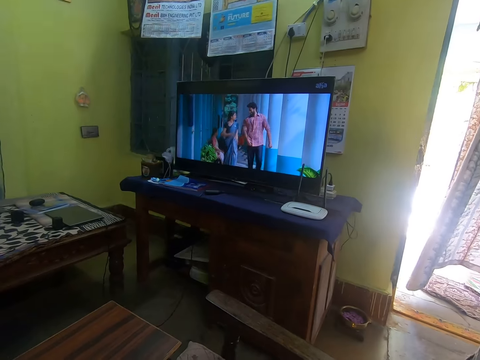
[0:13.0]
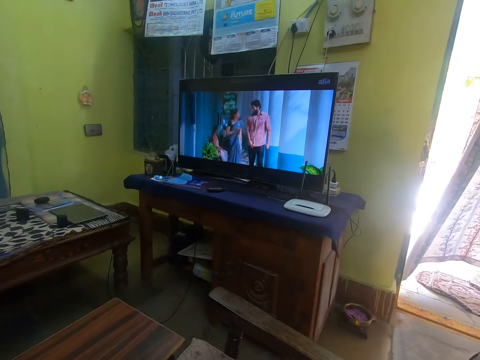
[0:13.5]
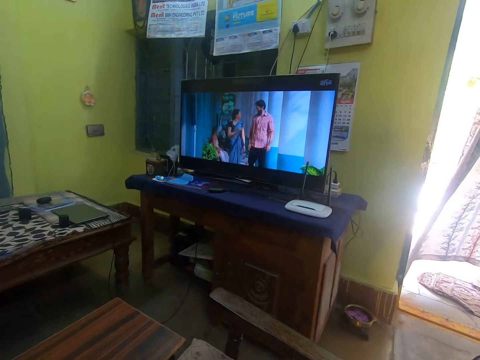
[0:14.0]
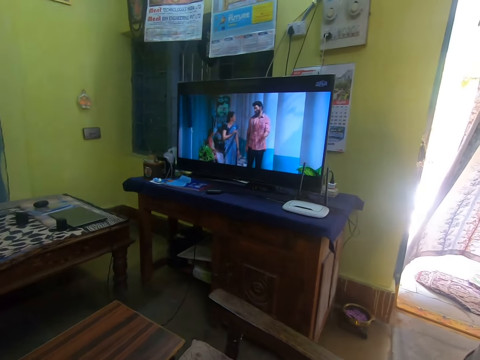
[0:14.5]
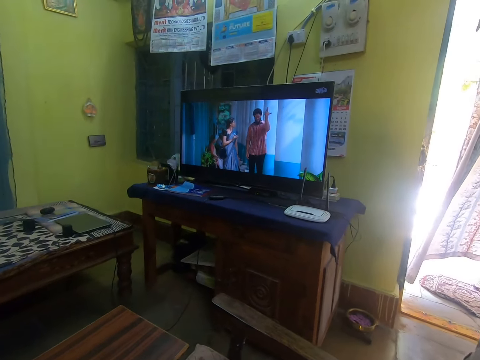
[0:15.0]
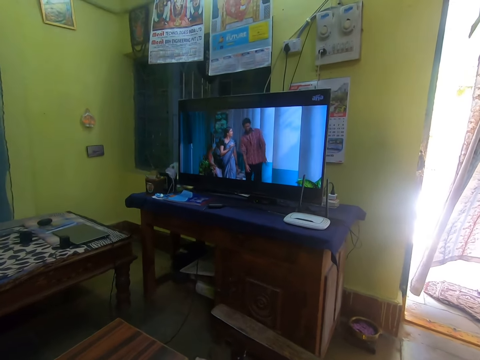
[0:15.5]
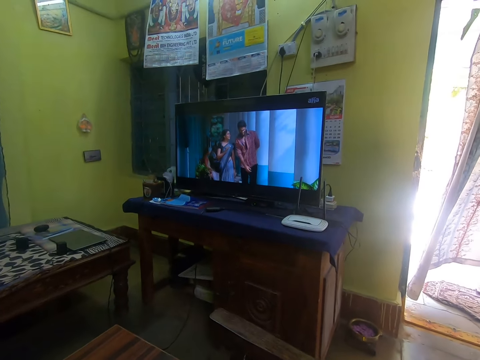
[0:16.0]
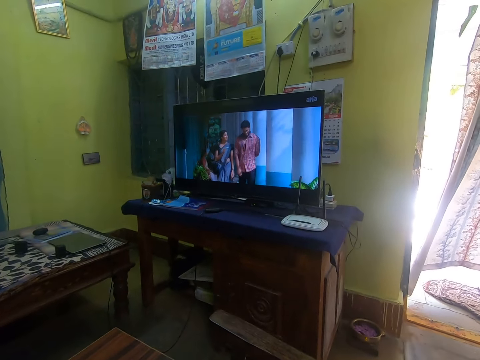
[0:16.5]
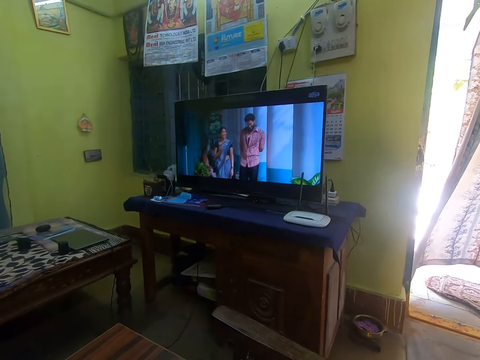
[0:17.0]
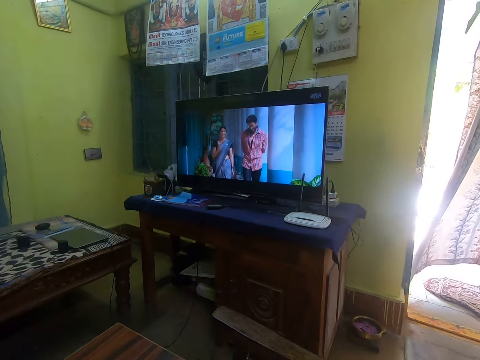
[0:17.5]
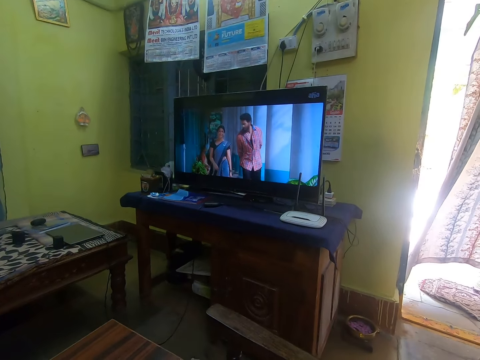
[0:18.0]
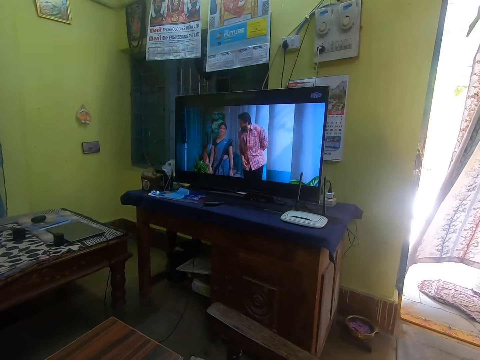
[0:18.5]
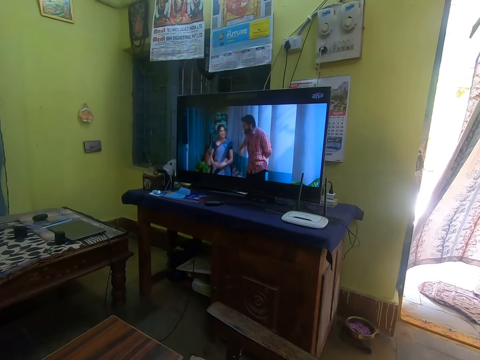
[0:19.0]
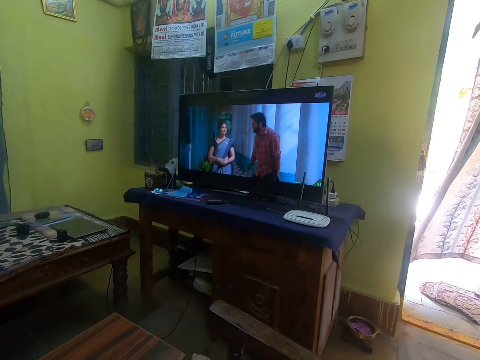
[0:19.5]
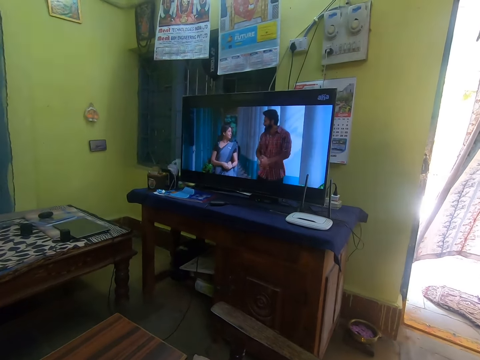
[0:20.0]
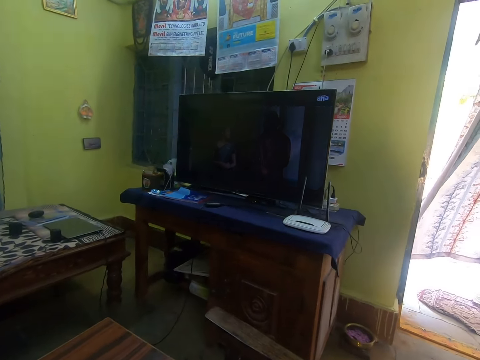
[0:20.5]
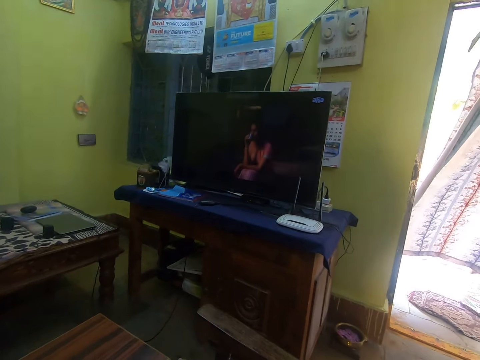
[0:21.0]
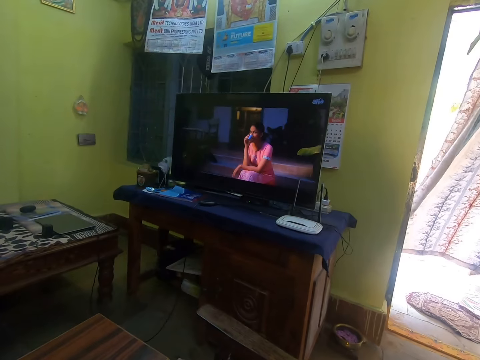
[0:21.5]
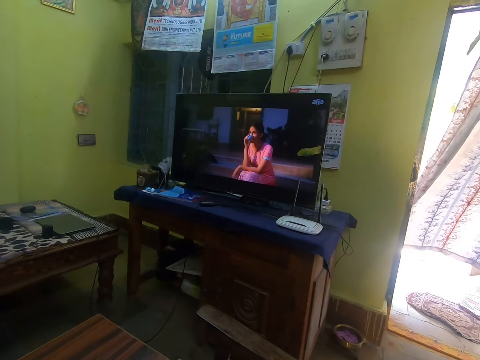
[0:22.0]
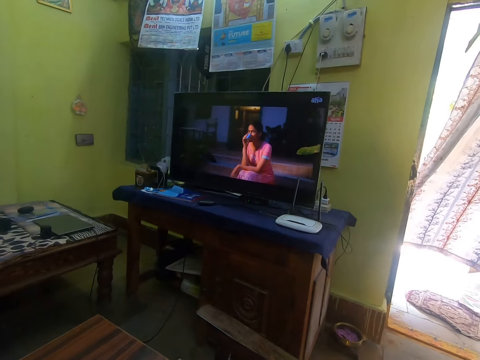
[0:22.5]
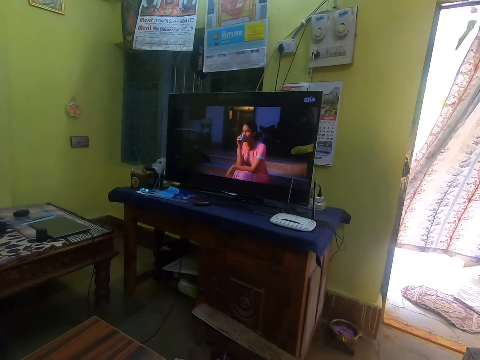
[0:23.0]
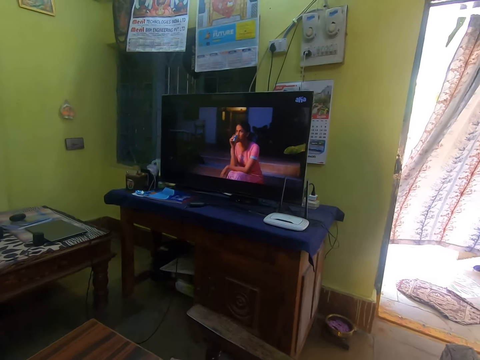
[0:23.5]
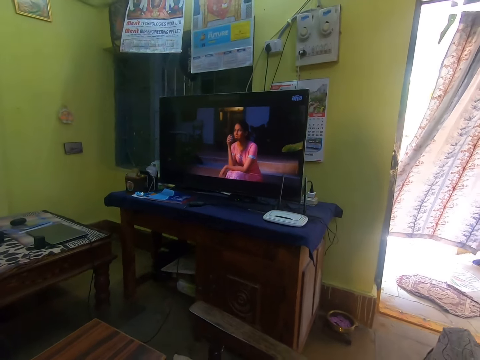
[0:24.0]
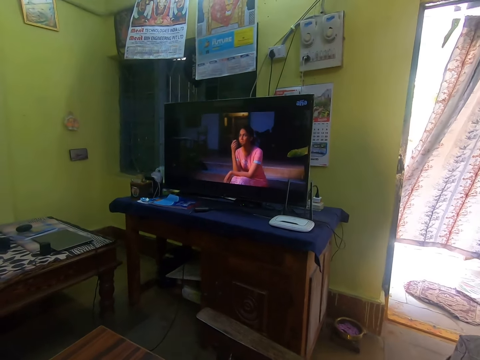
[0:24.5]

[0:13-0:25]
The camera wearer moves the left hand. They watch the television.

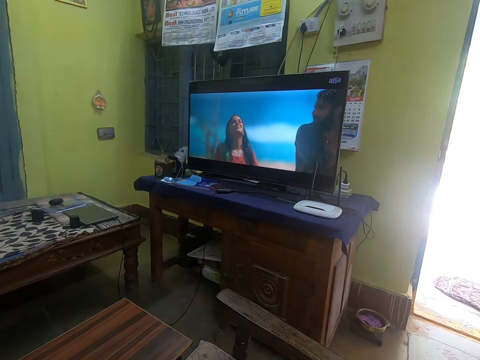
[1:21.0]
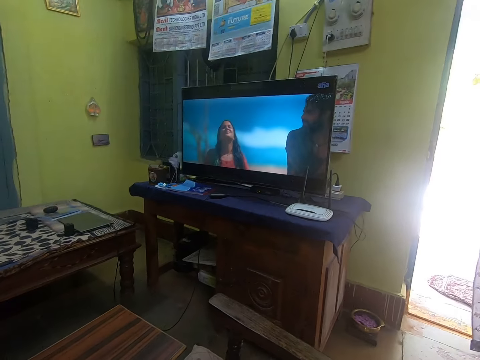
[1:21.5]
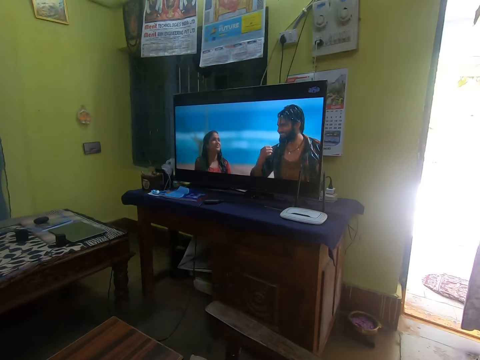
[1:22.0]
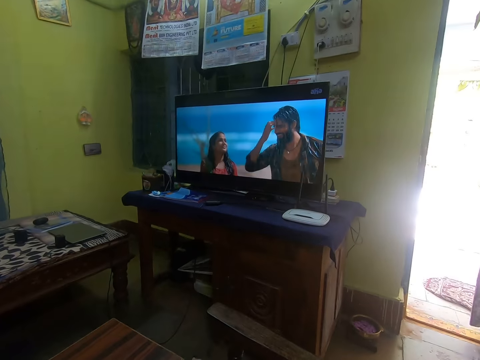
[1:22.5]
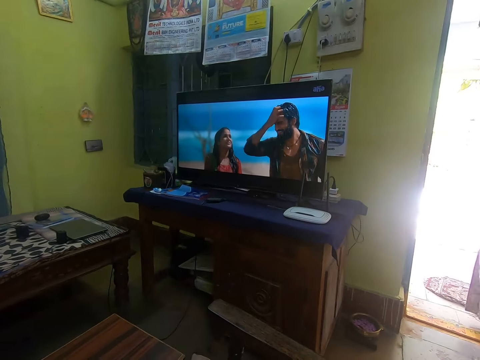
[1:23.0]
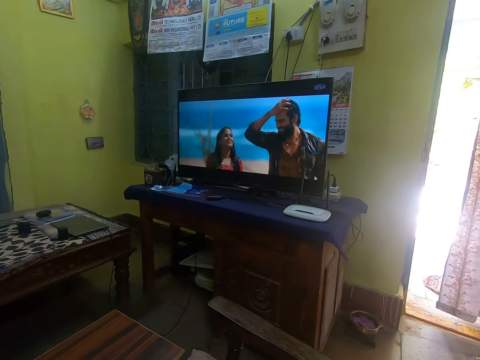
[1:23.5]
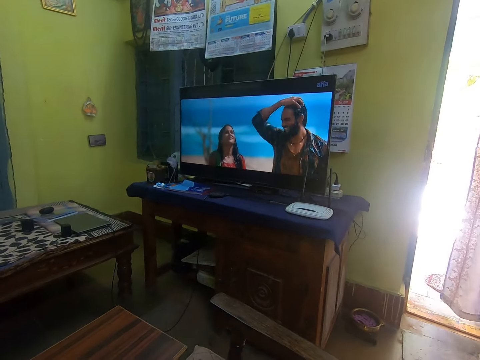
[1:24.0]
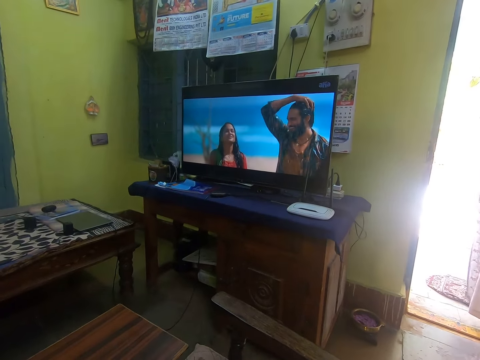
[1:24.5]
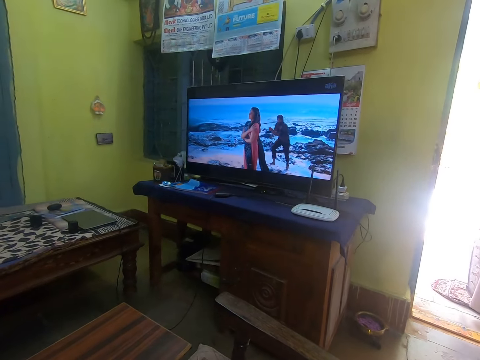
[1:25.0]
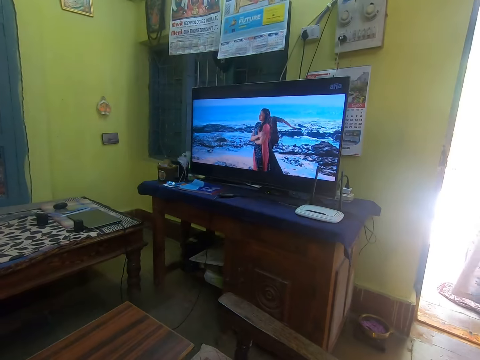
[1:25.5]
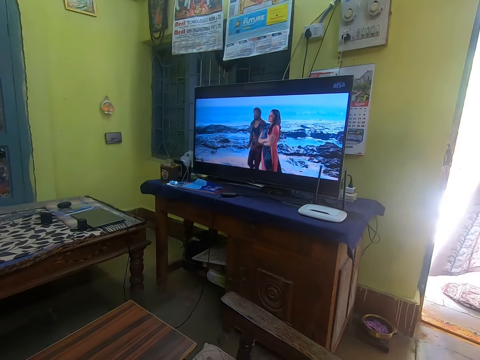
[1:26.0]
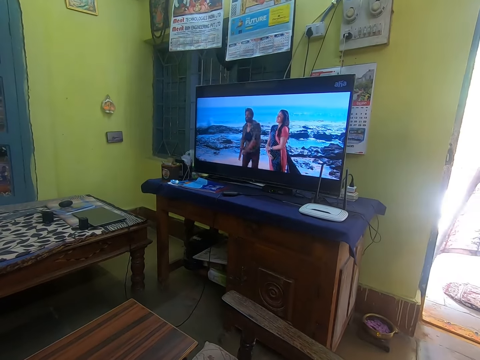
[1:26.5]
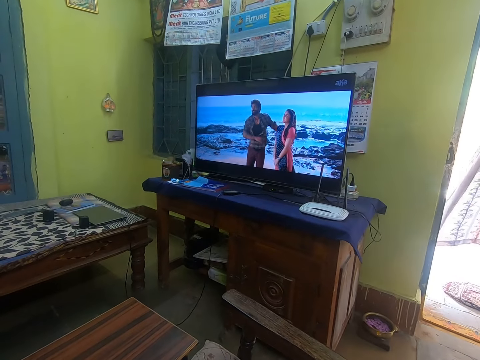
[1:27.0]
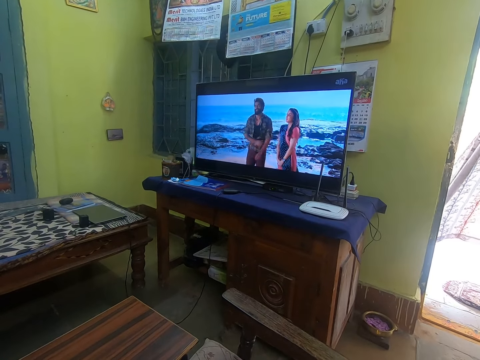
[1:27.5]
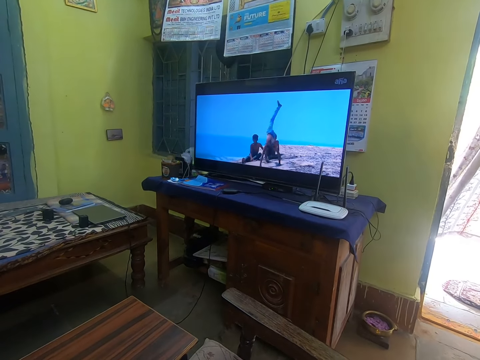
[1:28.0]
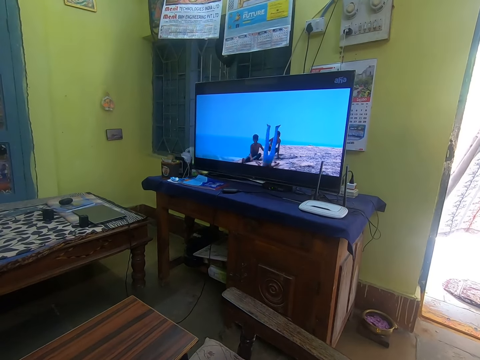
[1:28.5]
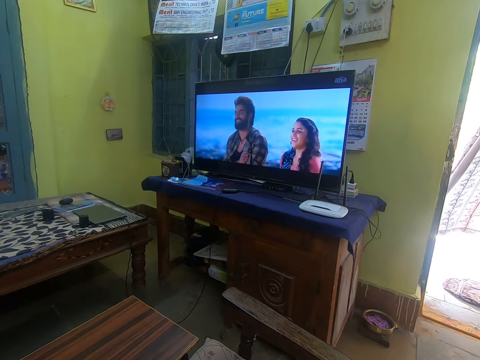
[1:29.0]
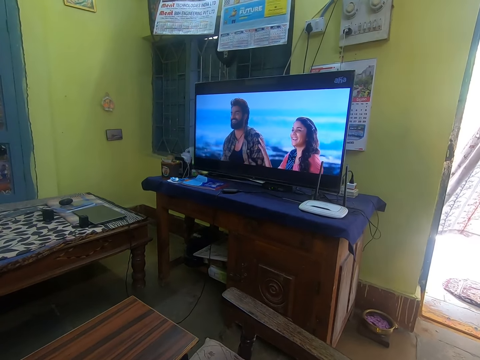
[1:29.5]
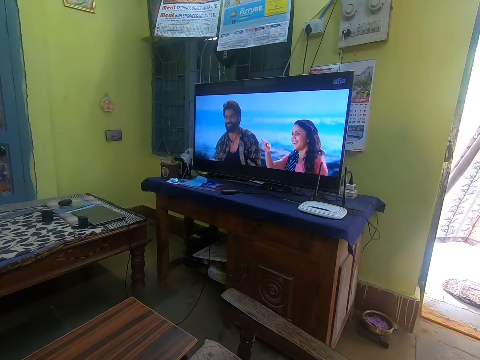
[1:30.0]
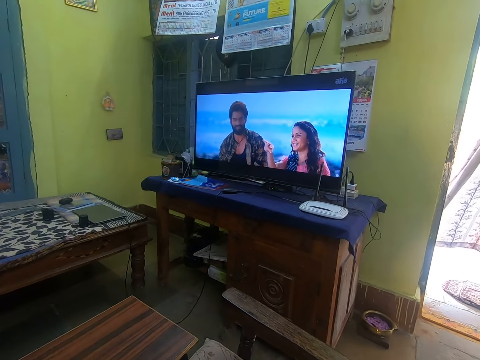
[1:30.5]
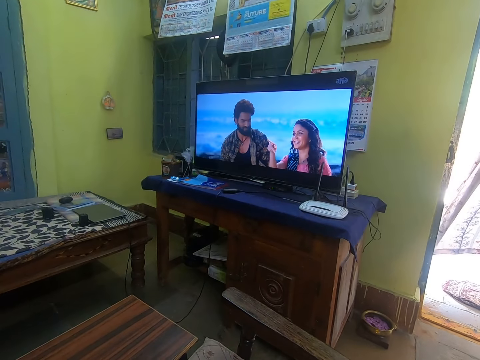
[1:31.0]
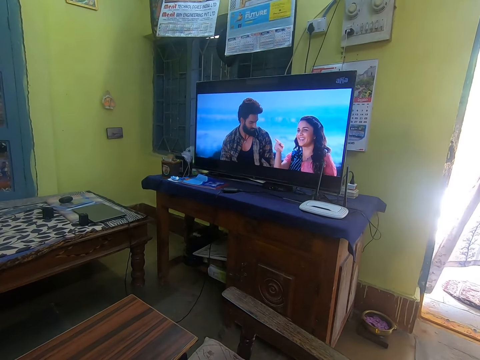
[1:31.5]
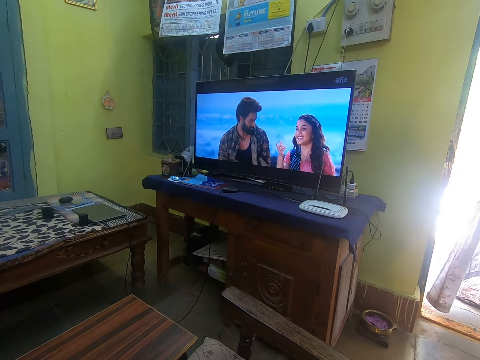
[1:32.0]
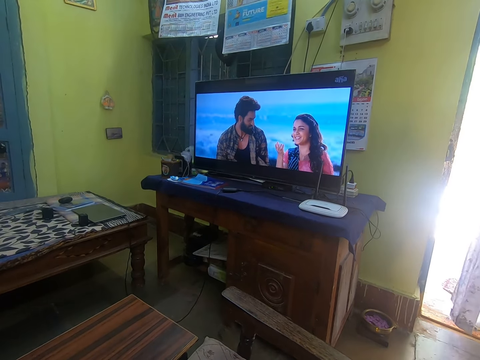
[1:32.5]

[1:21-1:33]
The camera wearer looks through the door. They watch the television.
